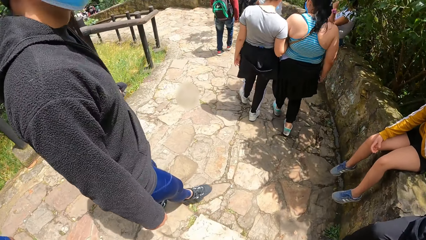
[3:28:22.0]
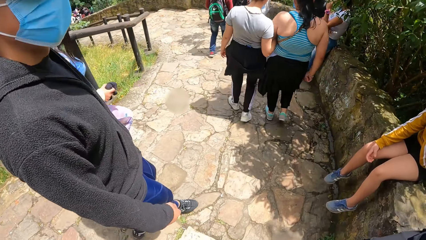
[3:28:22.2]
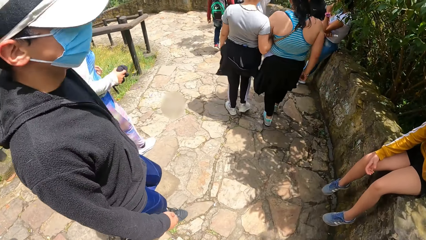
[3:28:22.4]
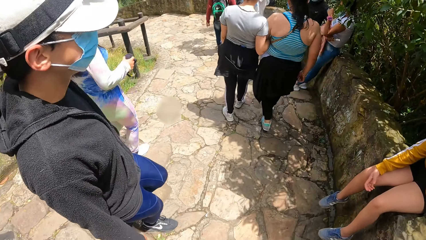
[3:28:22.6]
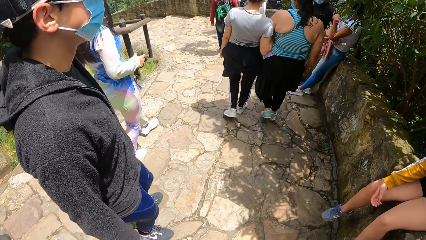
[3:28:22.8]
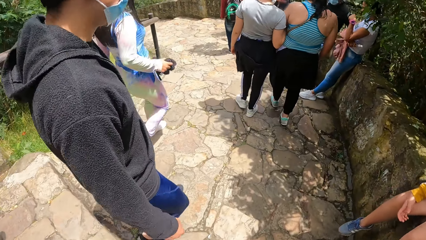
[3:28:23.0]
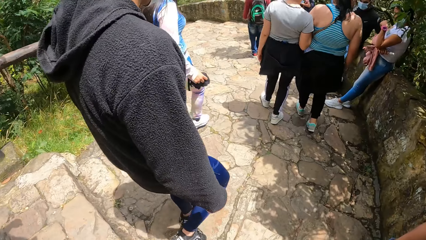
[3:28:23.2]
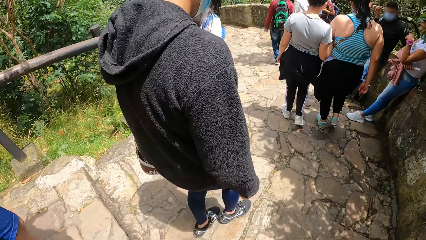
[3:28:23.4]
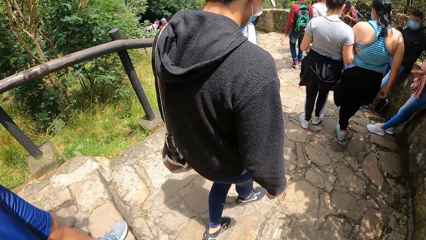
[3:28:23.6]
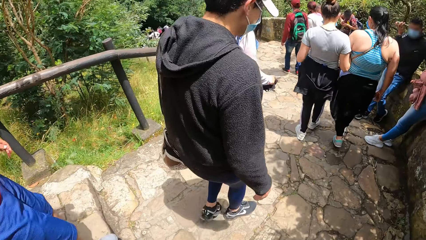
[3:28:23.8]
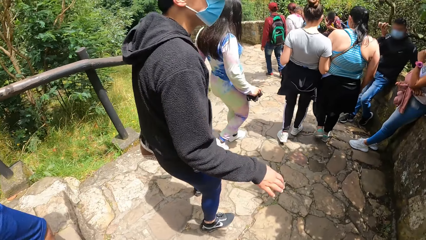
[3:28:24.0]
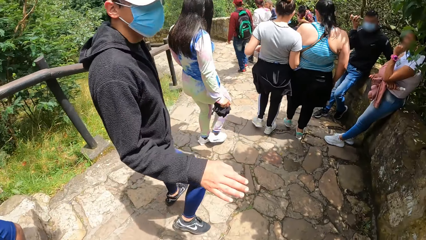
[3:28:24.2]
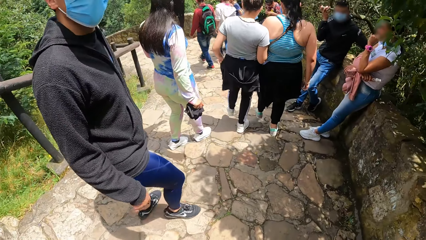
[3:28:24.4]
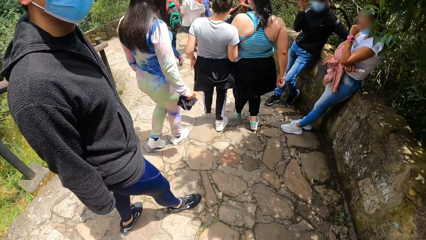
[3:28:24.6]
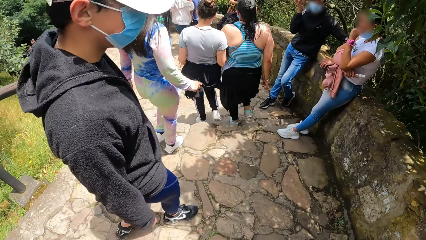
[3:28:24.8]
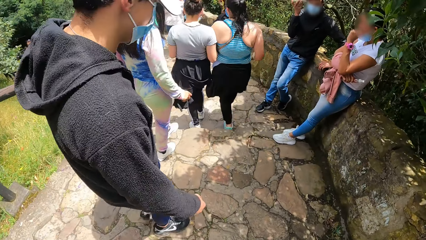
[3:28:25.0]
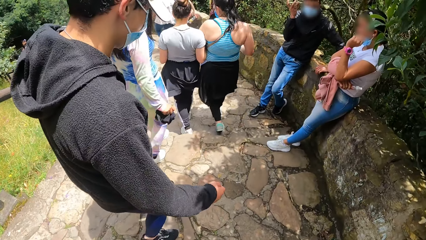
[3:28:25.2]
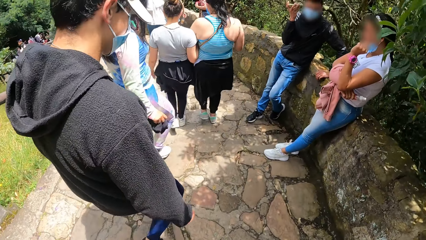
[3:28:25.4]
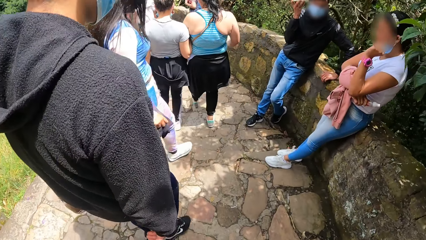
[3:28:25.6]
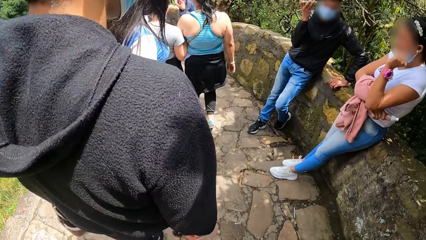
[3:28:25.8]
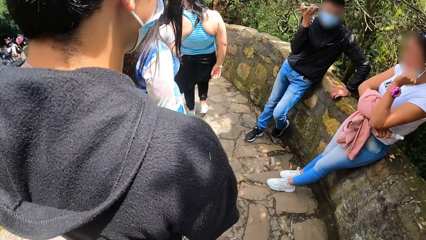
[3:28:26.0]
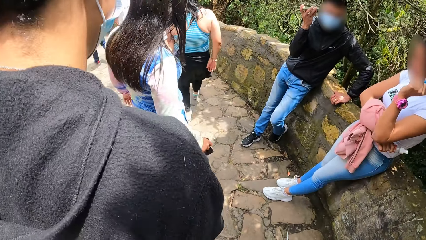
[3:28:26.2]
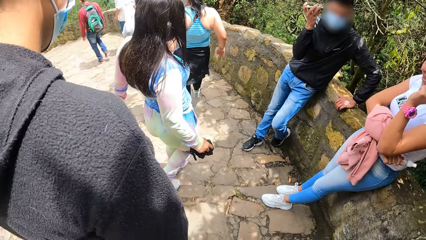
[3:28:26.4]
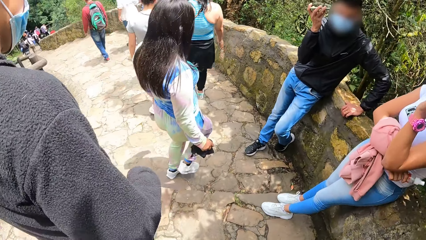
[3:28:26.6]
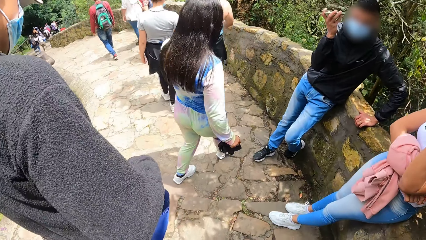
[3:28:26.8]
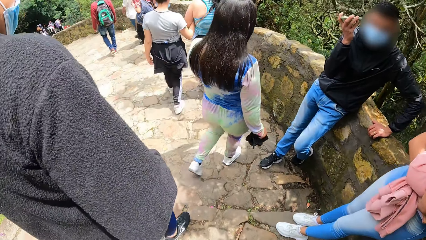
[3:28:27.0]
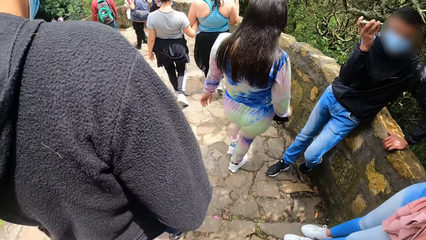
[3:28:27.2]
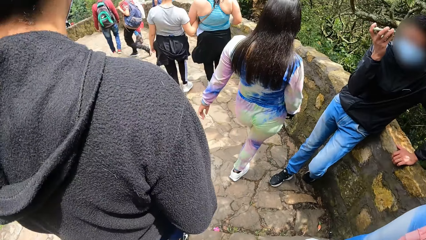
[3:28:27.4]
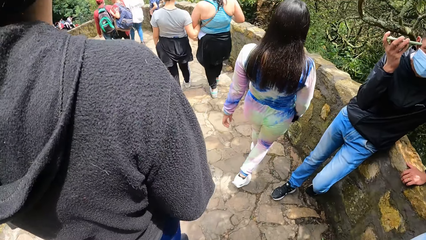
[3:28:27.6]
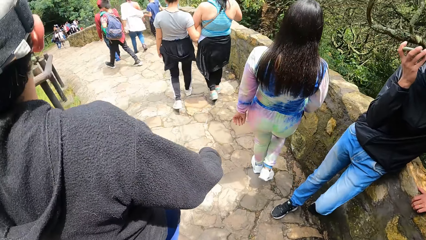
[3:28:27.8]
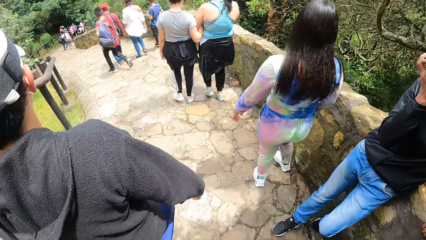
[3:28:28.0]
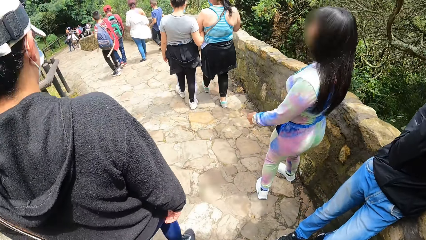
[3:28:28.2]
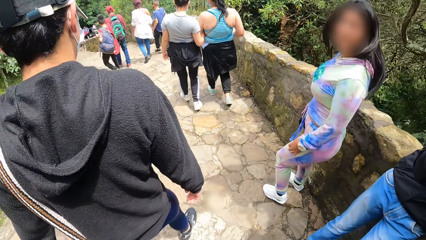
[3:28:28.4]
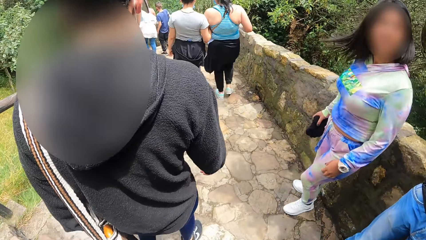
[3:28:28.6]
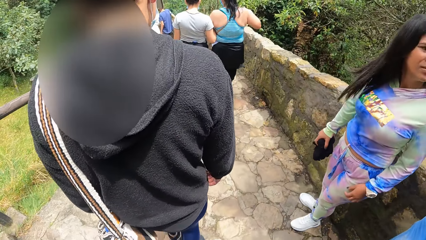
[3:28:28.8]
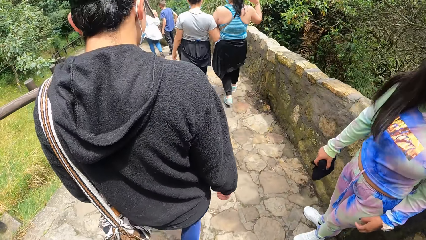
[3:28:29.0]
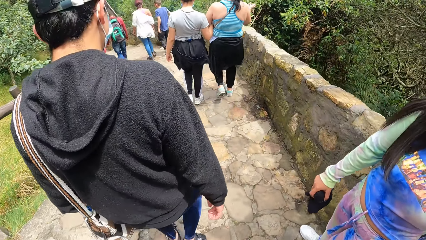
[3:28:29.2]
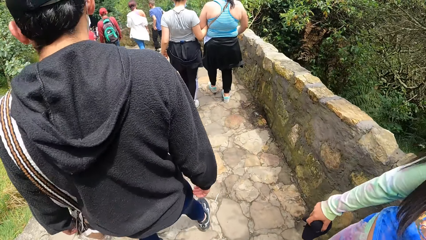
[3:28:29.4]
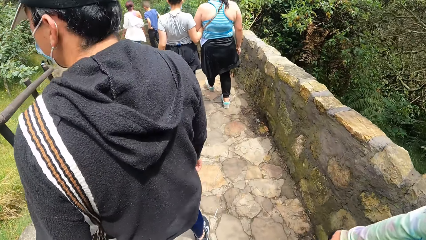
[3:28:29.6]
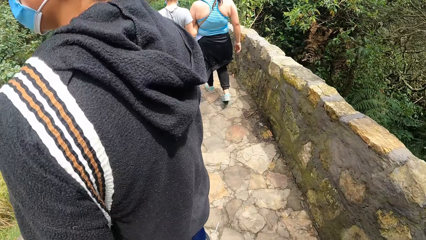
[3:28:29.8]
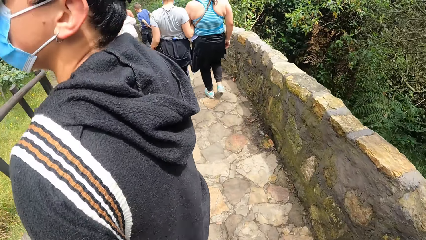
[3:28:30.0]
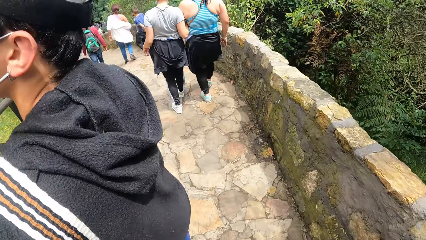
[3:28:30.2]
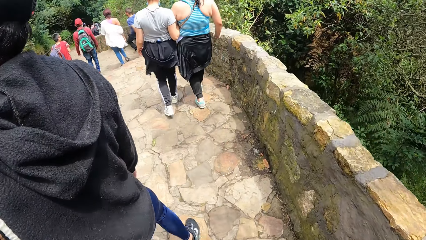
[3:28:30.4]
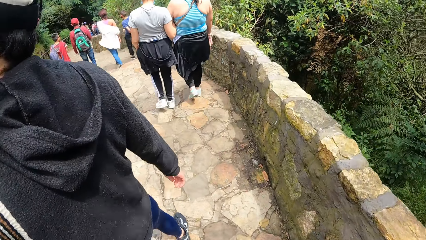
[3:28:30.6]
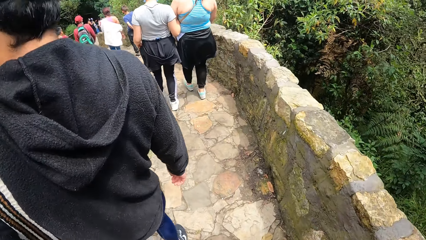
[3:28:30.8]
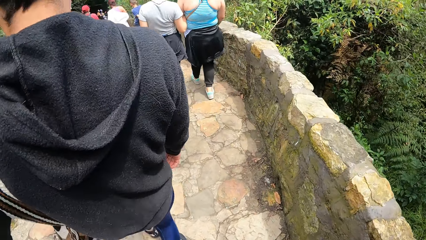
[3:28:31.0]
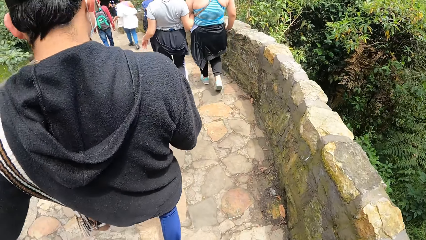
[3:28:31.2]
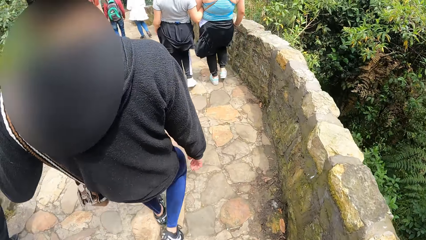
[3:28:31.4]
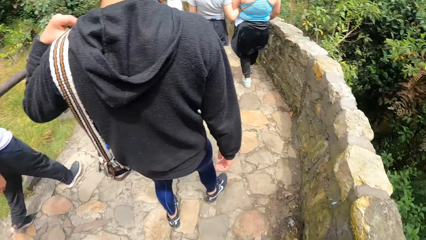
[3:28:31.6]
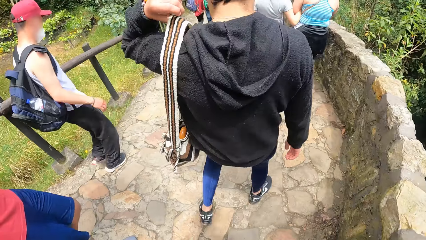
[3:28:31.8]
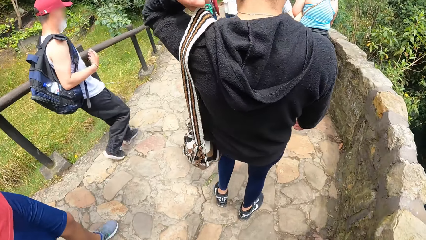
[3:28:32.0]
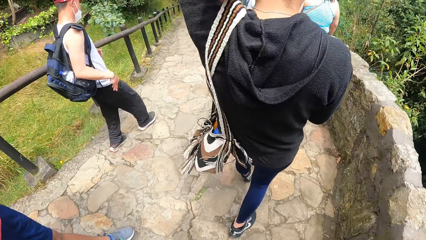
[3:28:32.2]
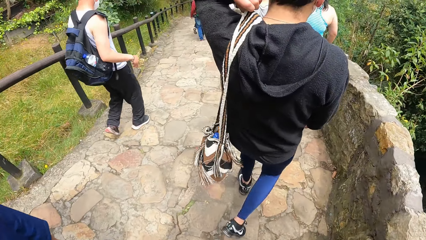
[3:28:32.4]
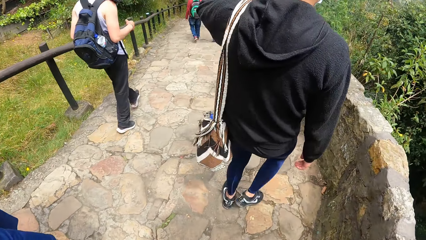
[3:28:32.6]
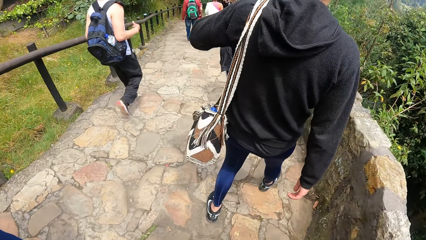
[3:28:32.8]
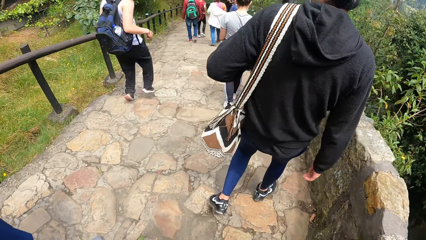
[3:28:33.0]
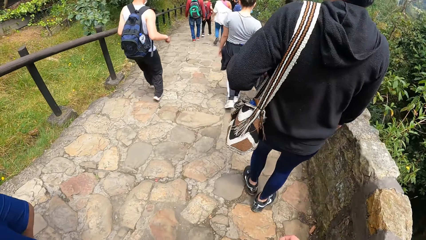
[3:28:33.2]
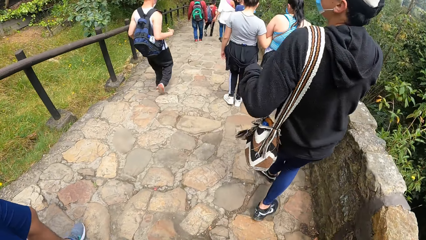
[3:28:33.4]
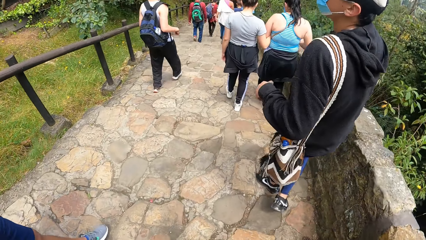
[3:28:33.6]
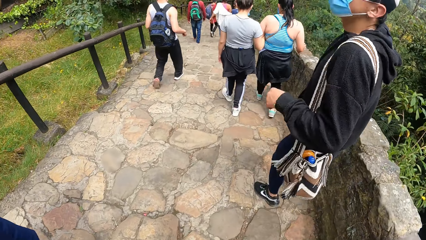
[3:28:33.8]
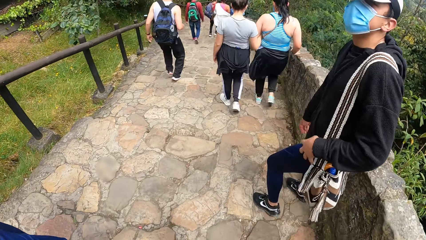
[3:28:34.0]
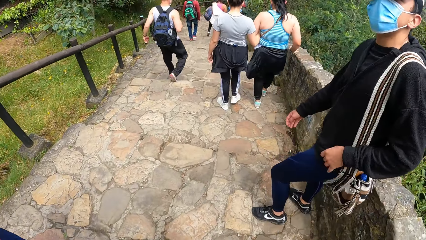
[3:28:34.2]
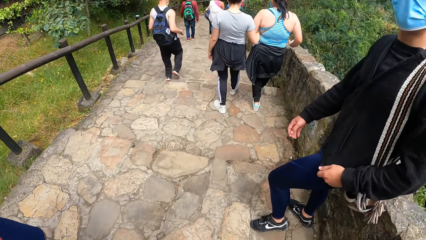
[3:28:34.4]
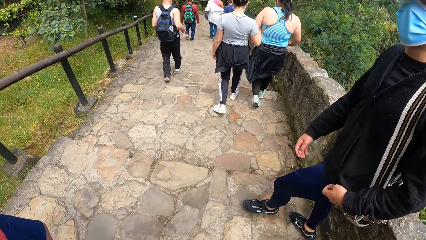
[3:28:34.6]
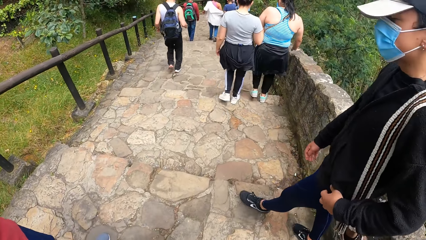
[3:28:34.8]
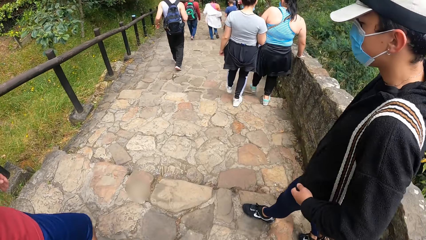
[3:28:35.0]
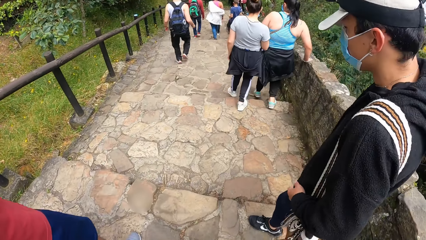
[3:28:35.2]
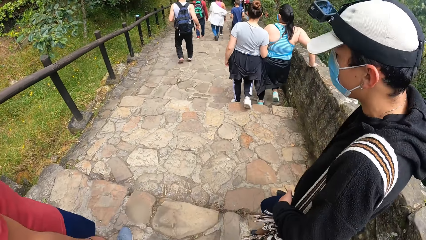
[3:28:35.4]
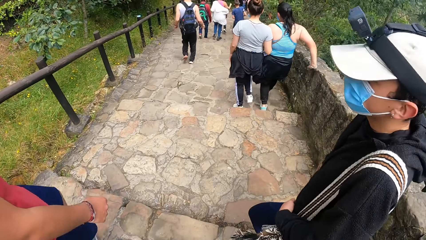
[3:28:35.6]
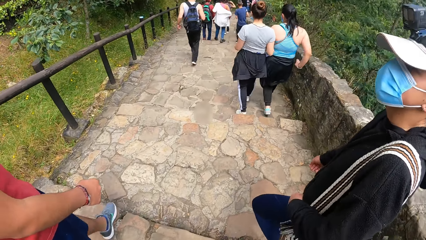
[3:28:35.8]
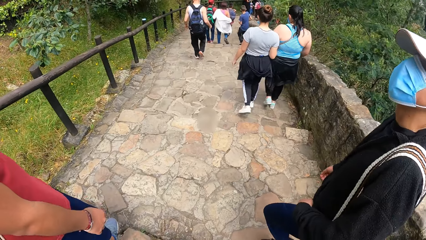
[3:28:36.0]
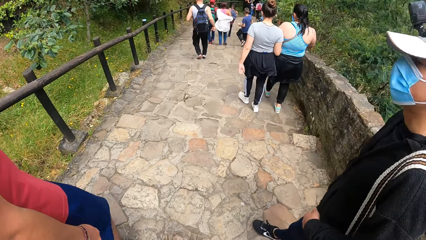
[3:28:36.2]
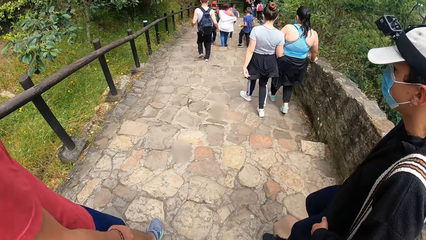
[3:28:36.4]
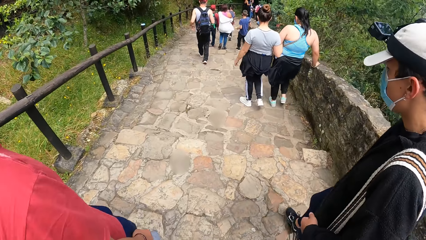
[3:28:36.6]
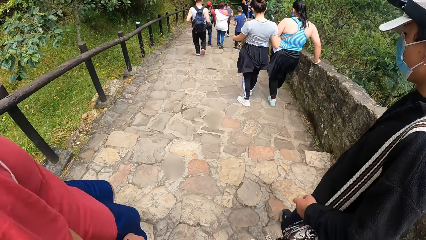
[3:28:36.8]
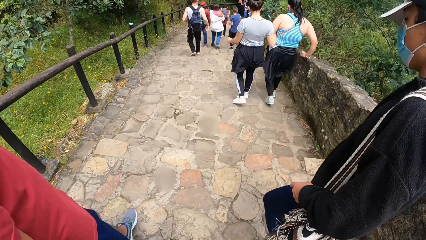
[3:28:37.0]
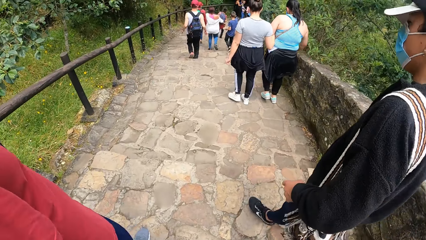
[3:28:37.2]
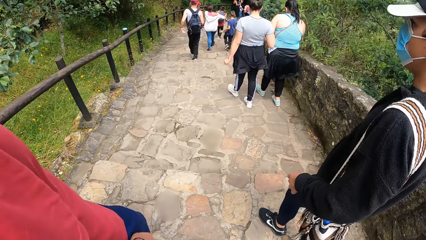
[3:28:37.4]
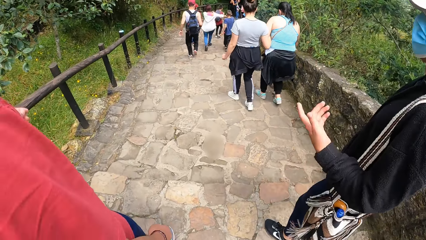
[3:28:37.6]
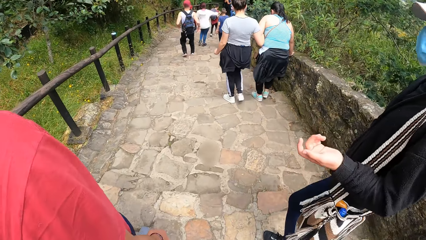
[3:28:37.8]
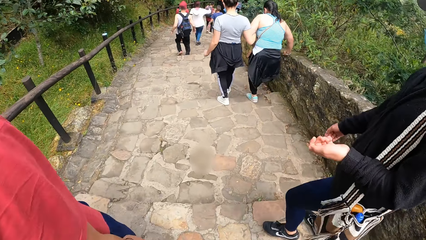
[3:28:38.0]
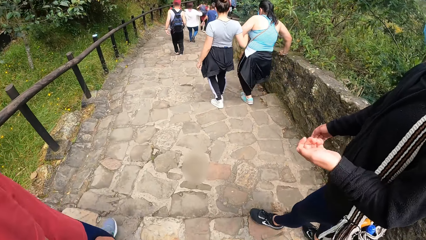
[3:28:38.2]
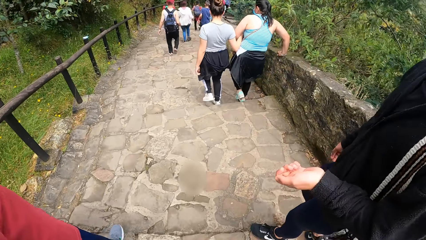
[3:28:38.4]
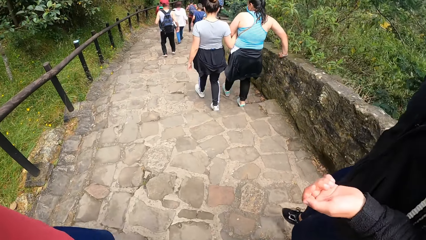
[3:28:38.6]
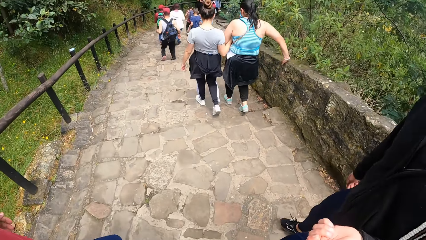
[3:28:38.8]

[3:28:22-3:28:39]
The man gestures with his right hand to the camera wearer. The man adjusts a bag on his shoulder with his left hand. The man interacts with another man.
